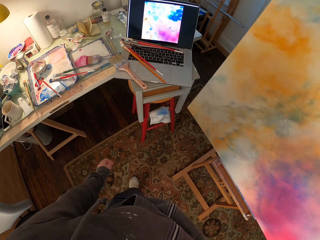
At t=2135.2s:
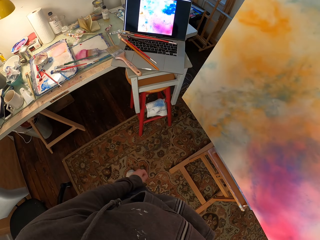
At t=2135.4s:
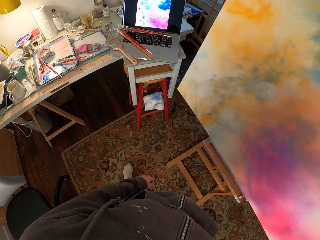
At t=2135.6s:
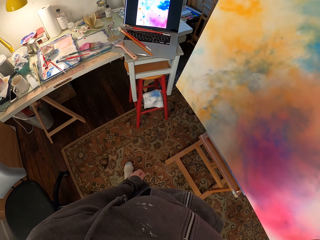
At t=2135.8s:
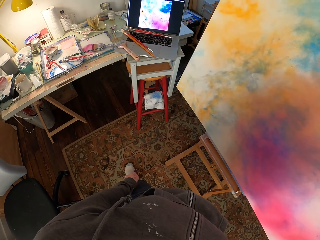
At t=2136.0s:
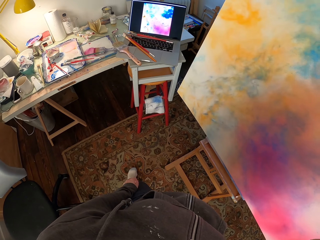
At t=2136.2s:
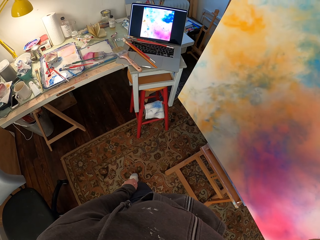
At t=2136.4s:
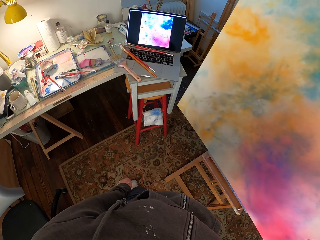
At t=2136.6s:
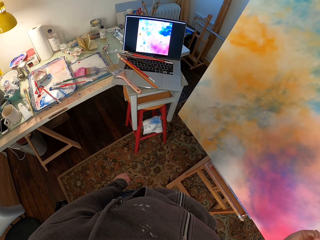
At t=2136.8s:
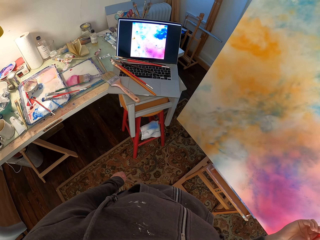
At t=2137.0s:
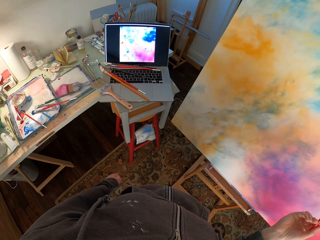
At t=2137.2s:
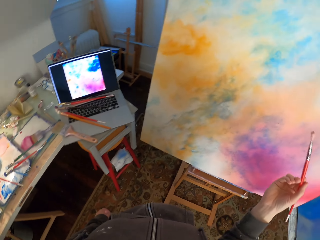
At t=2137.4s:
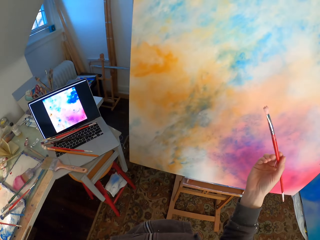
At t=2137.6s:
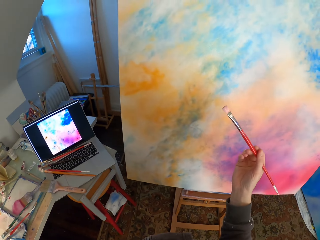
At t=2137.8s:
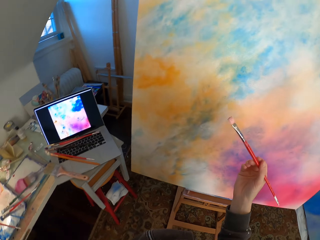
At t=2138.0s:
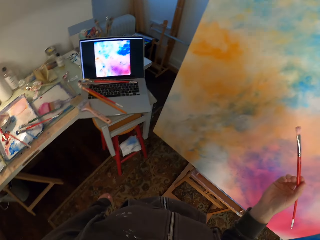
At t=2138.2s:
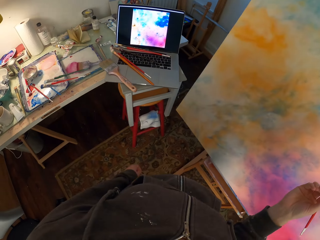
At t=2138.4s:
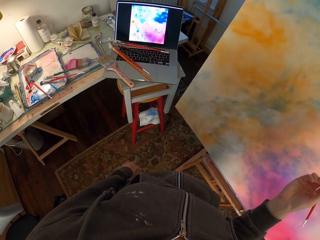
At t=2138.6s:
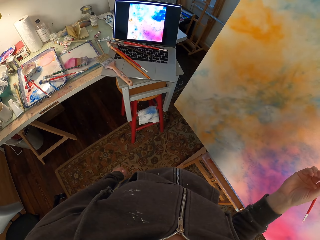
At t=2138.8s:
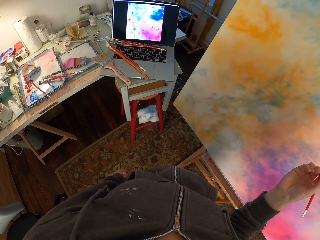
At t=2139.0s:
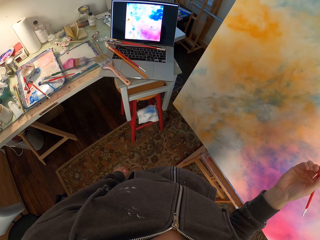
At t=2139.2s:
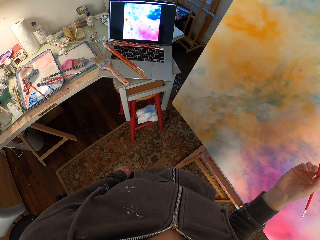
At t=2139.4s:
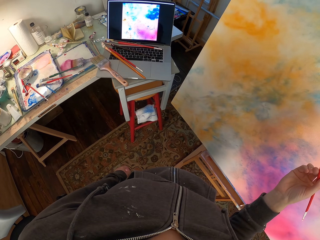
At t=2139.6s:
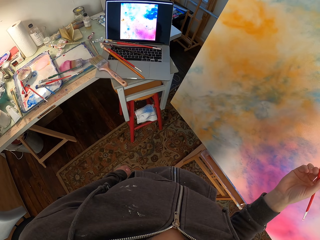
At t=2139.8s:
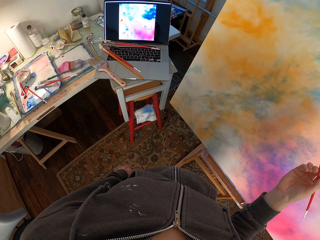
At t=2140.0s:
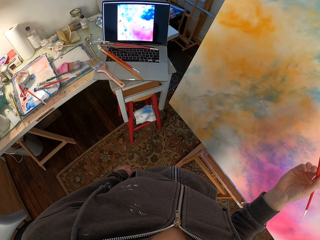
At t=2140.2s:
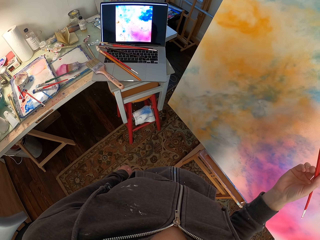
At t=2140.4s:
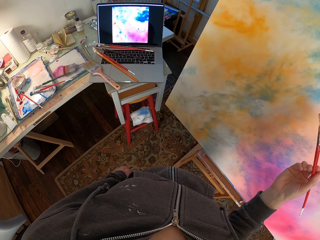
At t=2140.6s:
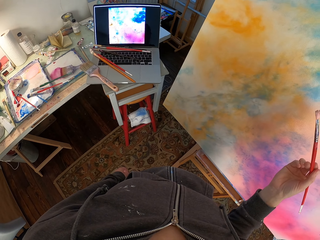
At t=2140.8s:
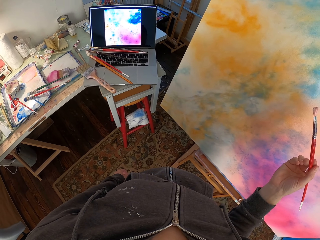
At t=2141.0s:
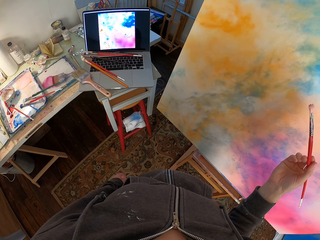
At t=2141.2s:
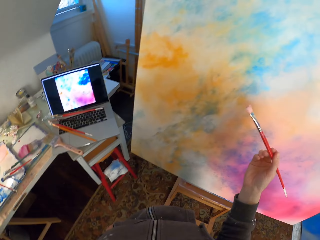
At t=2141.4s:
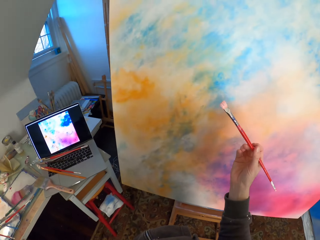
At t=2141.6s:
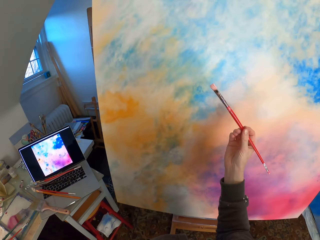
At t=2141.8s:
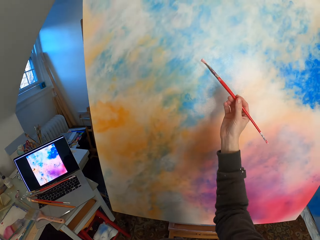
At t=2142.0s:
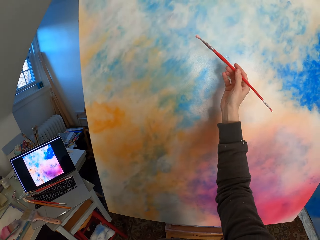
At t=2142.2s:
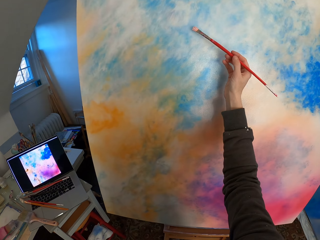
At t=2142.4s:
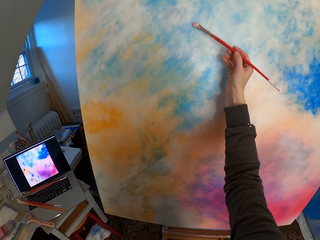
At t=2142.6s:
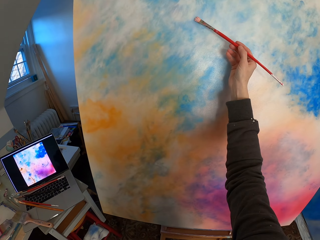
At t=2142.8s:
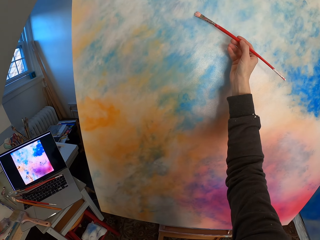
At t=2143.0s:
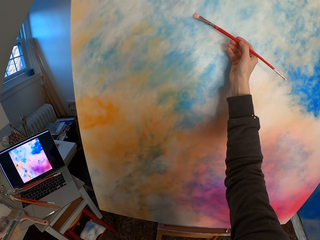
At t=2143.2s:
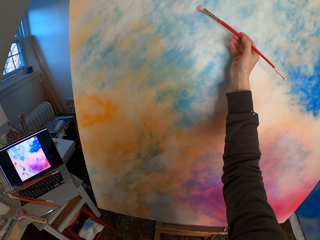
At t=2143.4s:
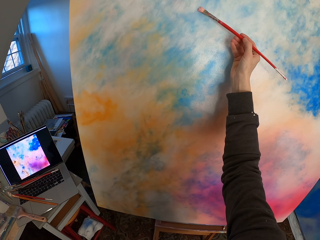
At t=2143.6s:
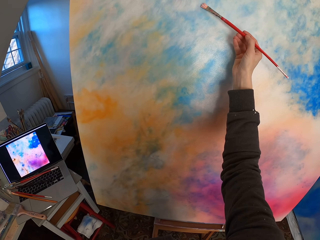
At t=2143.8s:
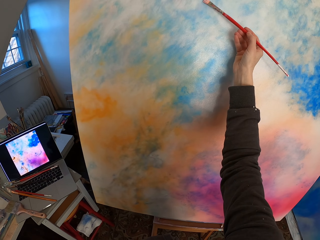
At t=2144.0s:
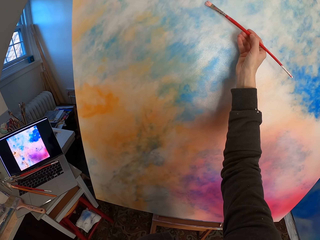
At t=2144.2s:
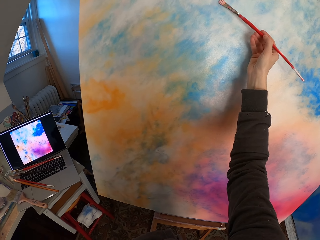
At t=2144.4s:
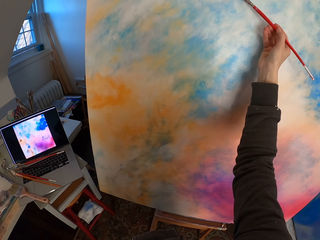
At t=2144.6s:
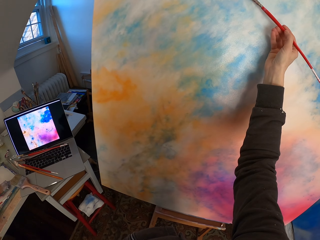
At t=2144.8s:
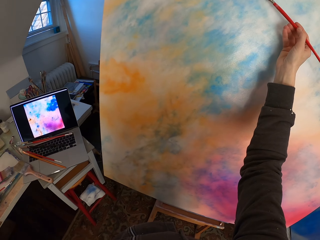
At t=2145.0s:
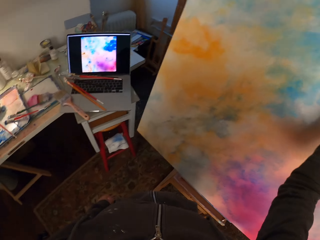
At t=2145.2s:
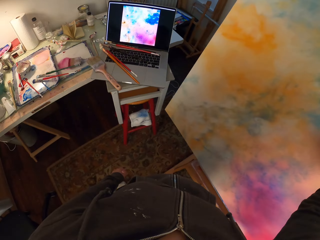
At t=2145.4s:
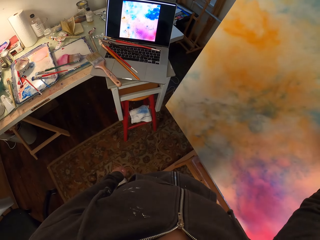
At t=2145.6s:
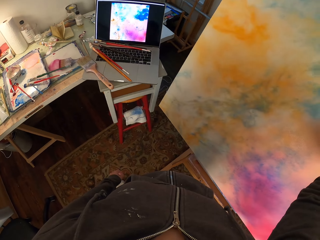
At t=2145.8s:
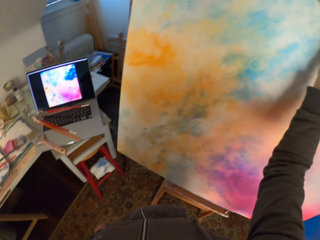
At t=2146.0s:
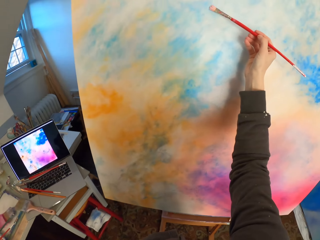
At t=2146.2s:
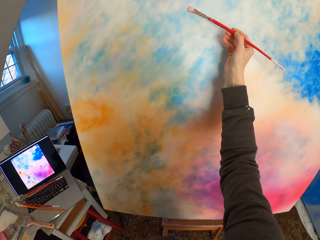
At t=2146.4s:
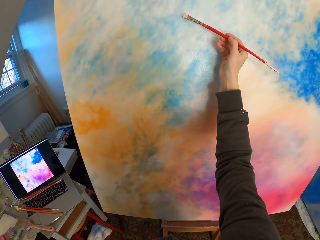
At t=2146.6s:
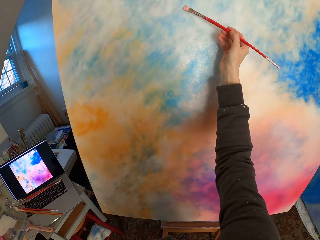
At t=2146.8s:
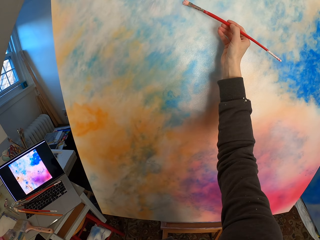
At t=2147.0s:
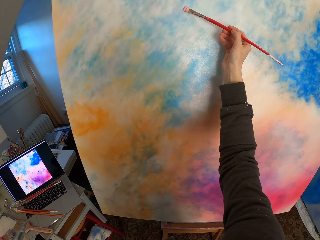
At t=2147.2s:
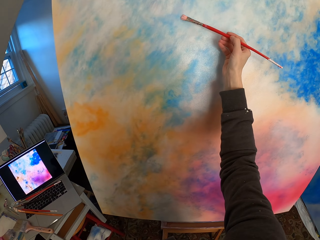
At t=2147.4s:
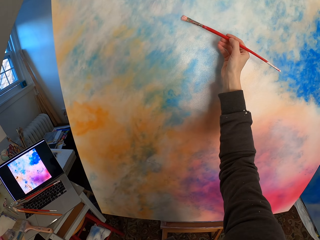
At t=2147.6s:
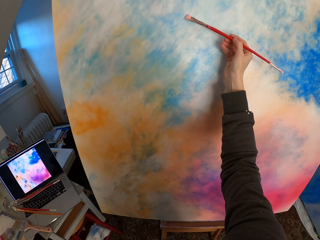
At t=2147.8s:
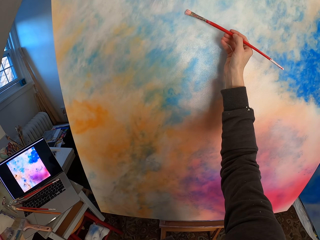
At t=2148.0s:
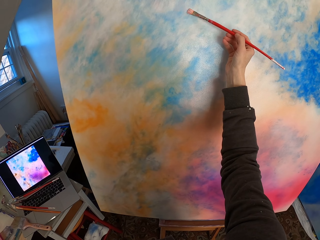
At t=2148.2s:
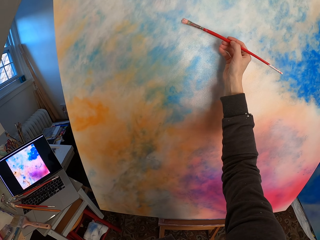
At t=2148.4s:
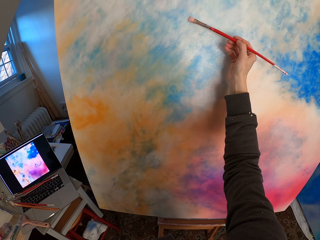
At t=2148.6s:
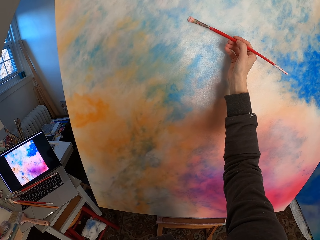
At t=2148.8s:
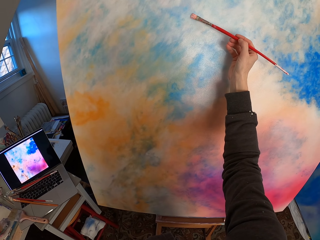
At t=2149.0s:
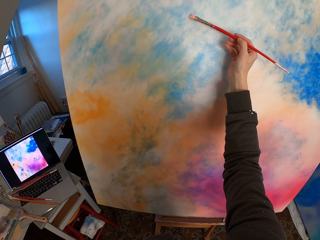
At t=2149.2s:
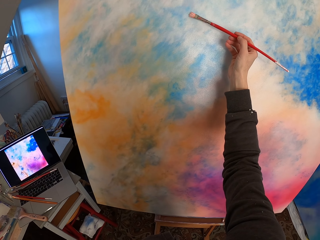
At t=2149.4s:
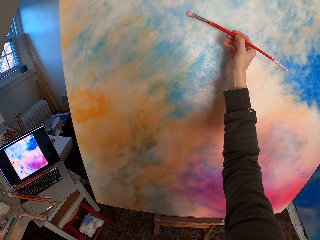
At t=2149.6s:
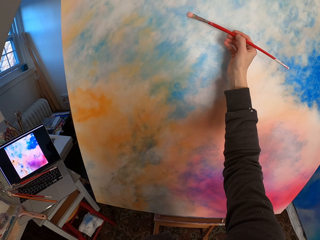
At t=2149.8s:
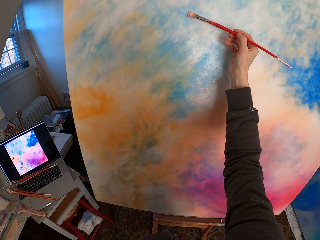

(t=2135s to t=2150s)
The camera wearer looks at the laptop. They look around. They look at the canvas. They look at the laptop. They look at the canvas. They paint the canvas. They look at the laptop. They paint the canvas.

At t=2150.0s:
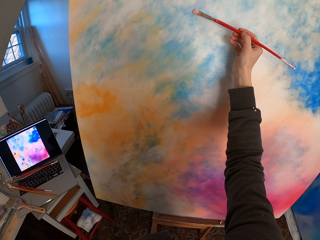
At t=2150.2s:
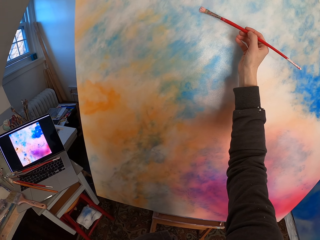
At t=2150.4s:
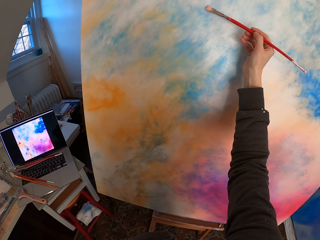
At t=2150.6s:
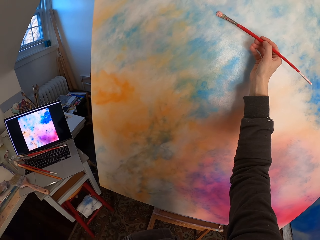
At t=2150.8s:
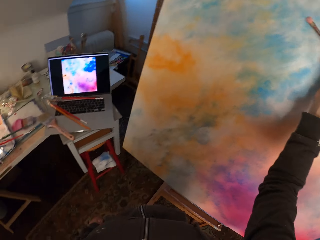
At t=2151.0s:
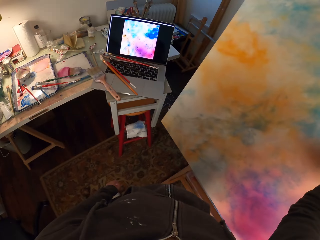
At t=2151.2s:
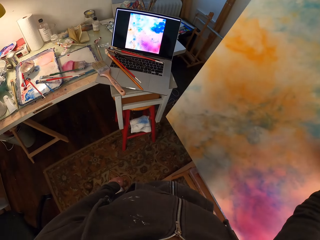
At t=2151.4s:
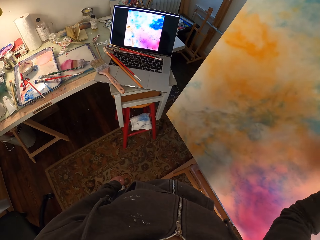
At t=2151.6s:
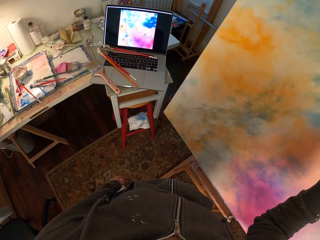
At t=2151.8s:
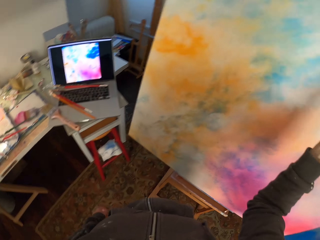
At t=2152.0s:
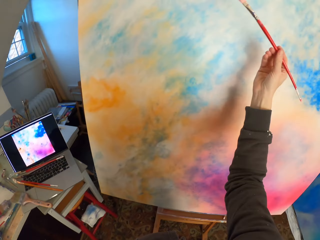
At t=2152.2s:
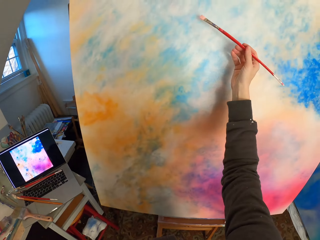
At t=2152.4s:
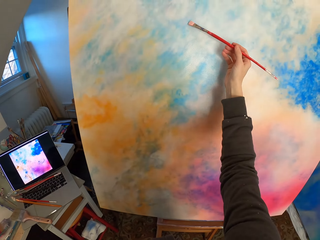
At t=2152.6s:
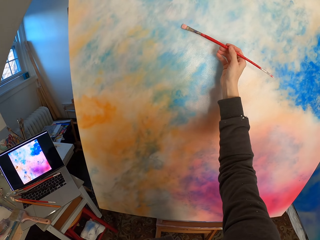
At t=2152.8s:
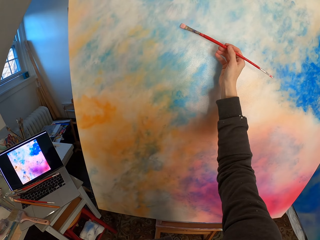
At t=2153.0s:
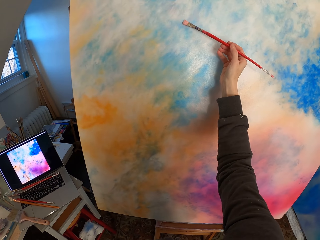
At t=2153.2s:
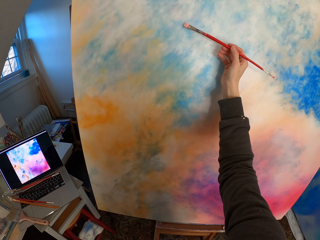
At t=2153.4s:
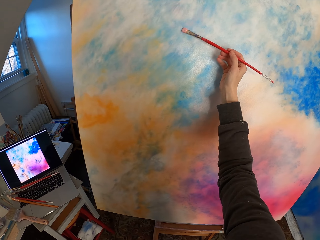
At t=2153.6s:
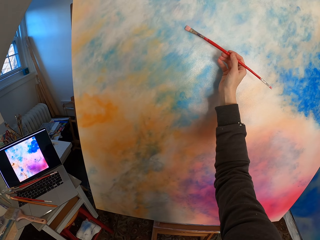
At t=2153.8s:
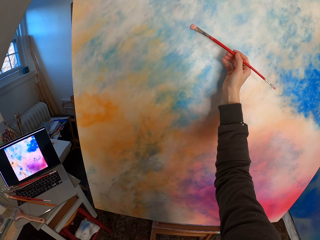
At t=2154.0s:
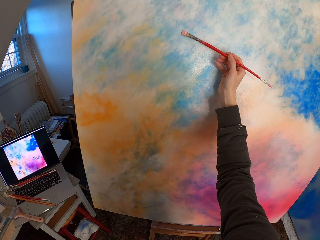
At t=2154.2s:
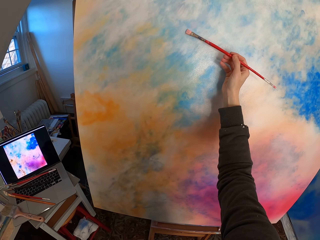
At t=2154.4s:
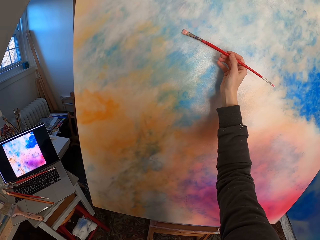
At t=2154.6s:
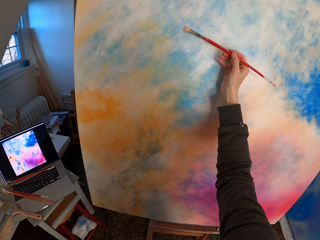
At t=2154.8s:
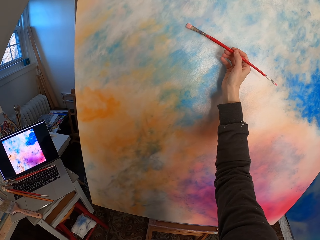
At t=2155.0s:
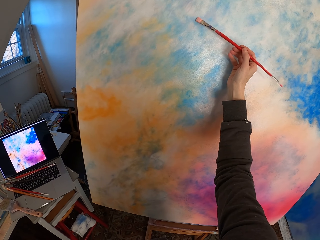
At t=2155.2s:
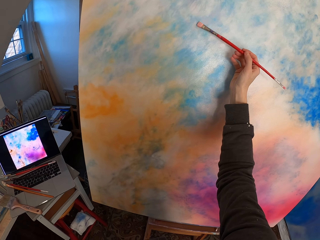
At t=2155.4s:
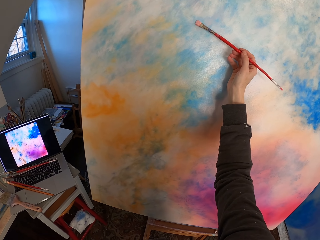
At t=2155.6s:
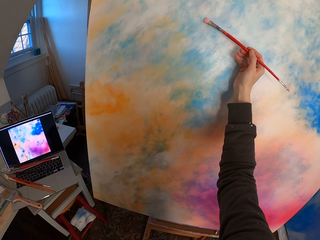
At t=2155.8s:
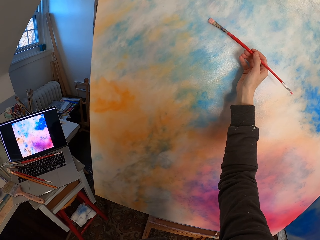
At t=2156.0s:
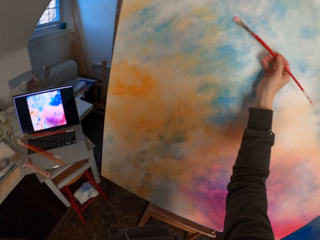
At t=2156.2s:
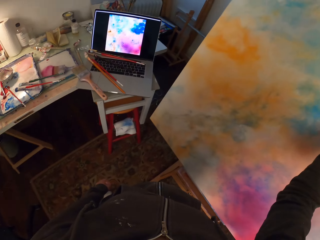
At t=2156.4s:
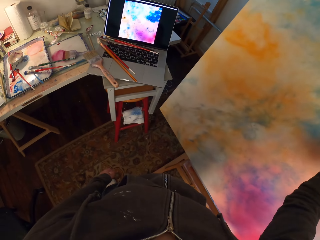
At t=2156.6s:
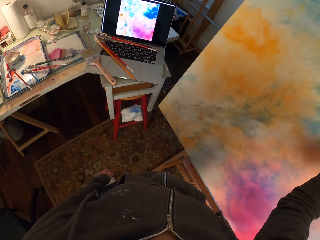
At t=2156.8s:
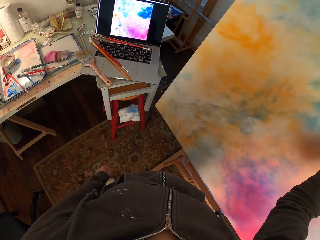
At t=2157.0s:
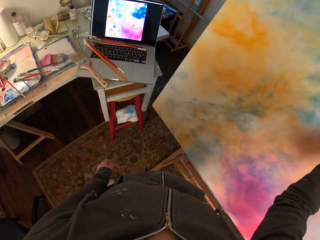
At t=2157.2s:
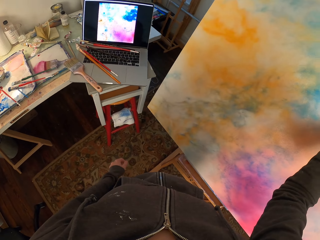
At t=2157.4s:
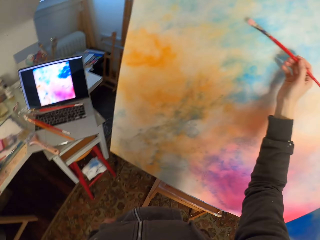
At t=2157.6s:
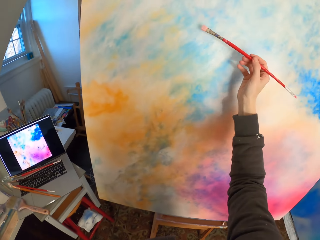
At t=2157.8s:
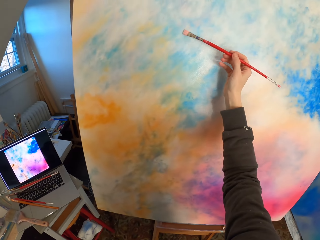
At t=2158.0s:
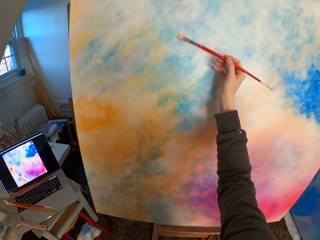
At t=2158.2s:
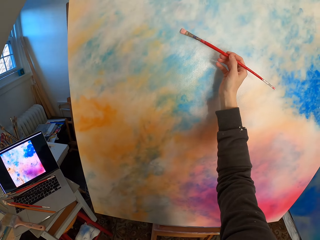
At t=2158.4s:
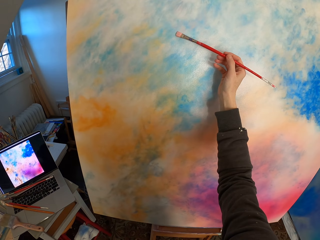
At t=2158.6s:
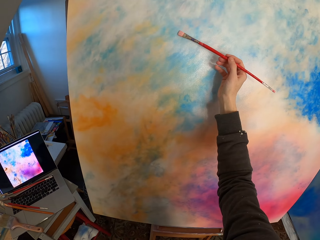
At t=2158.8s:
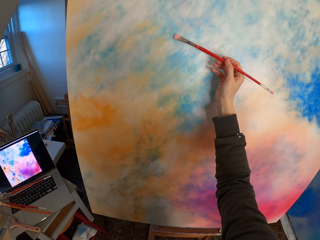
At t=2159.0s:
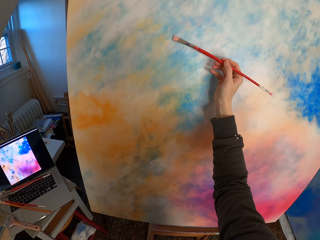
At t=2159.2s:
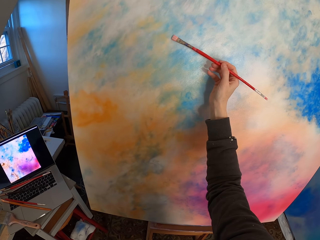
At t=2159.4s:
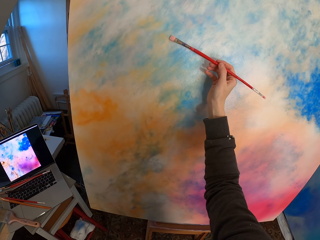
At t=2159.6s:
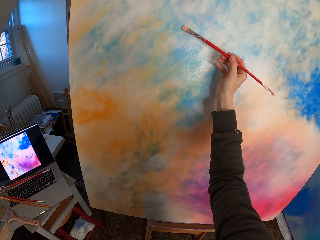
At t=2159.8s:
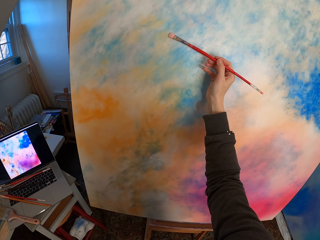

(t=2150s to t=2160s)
The camera wearer looks at the laptop. They paint the canvas. They look at the laptop. They paint the canvas.
